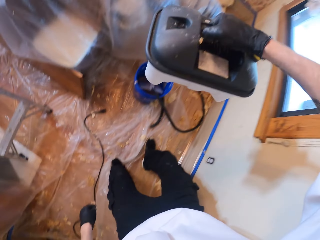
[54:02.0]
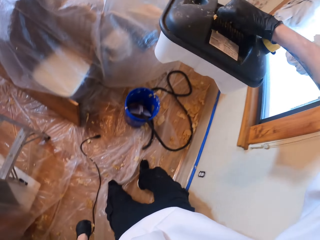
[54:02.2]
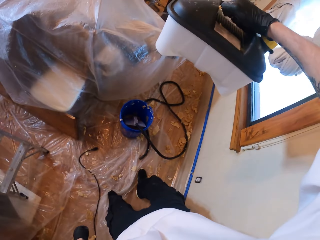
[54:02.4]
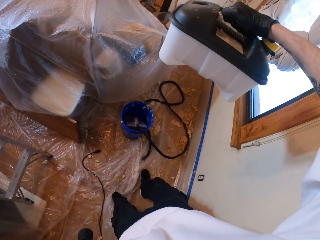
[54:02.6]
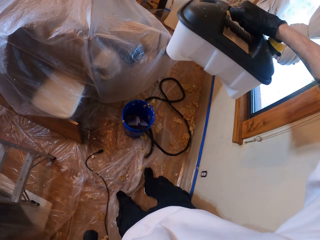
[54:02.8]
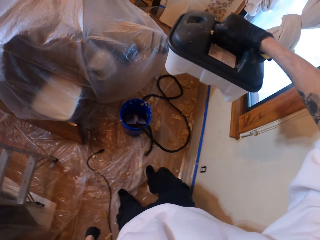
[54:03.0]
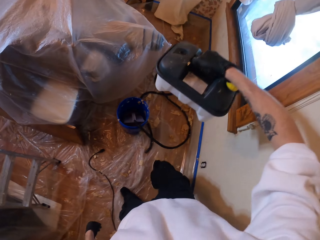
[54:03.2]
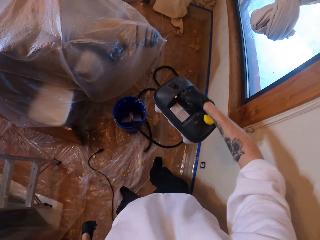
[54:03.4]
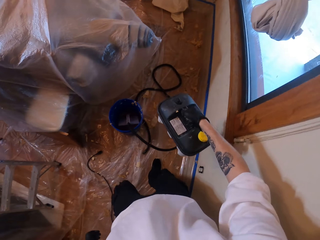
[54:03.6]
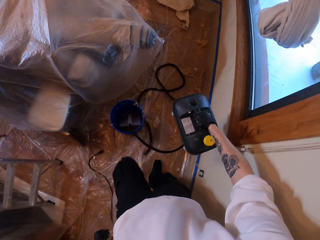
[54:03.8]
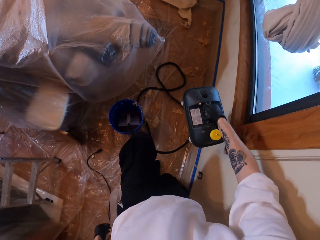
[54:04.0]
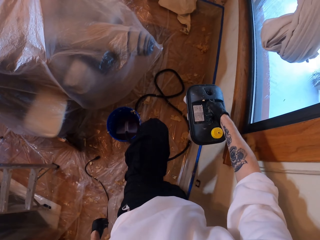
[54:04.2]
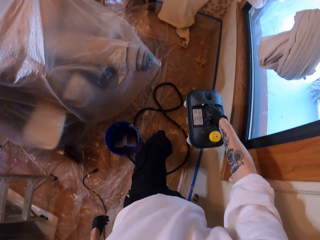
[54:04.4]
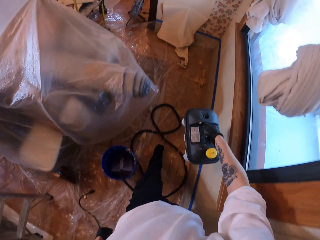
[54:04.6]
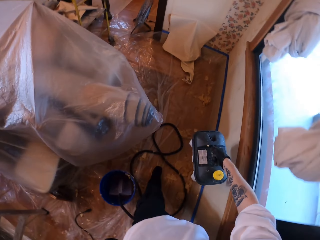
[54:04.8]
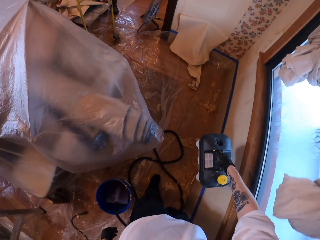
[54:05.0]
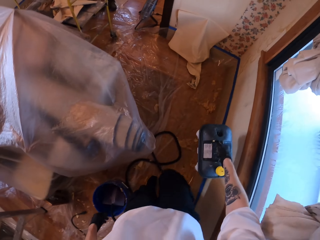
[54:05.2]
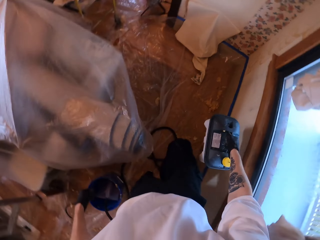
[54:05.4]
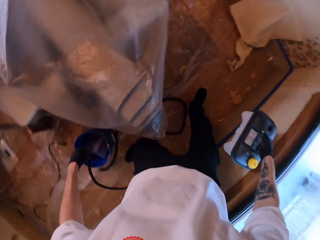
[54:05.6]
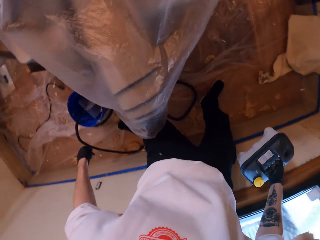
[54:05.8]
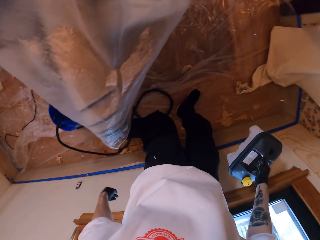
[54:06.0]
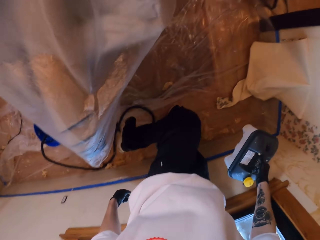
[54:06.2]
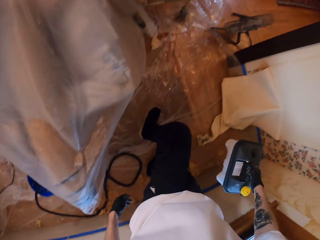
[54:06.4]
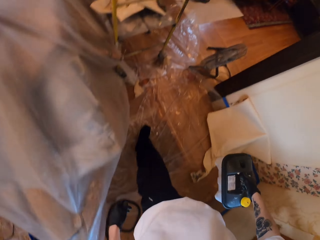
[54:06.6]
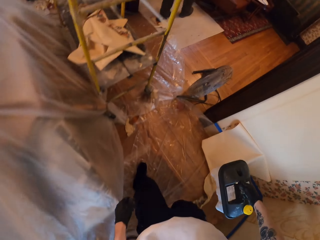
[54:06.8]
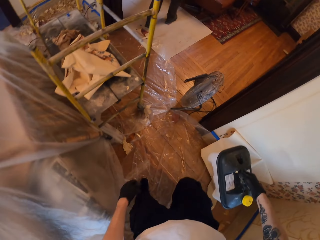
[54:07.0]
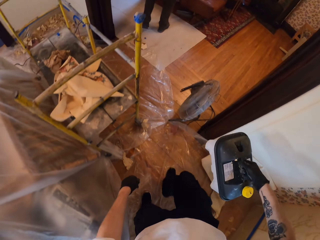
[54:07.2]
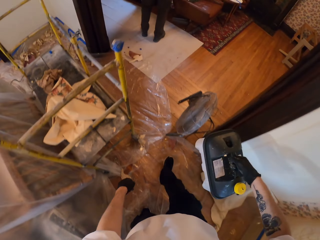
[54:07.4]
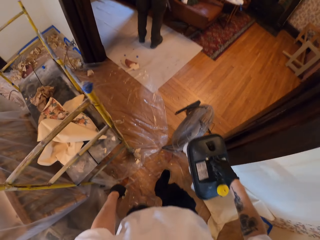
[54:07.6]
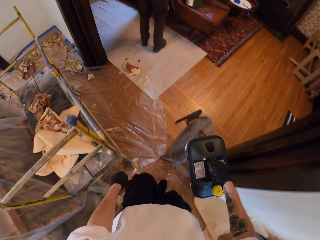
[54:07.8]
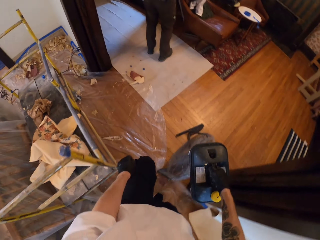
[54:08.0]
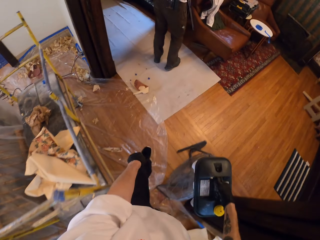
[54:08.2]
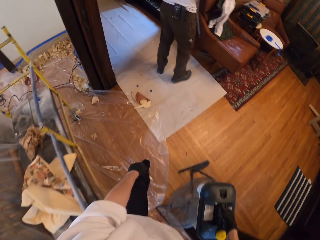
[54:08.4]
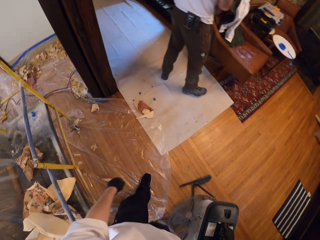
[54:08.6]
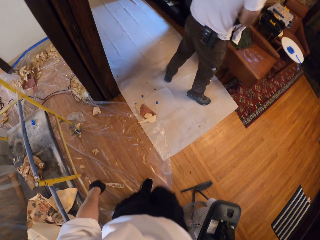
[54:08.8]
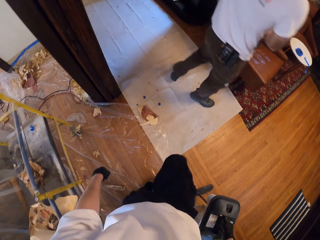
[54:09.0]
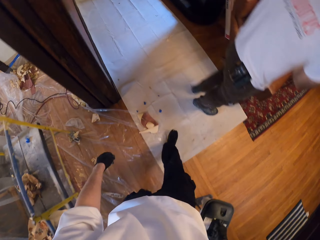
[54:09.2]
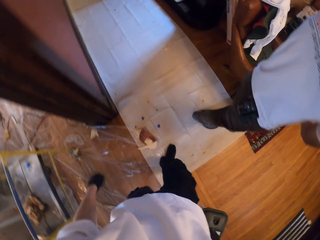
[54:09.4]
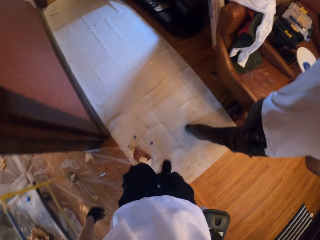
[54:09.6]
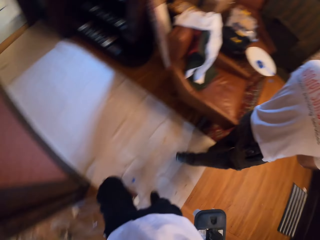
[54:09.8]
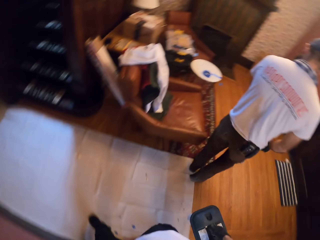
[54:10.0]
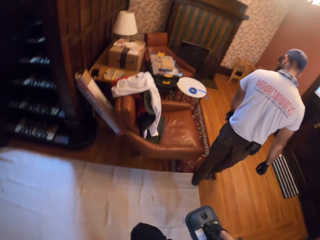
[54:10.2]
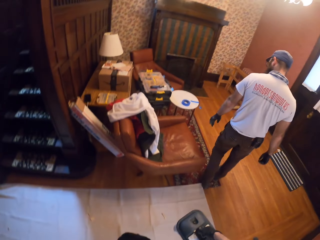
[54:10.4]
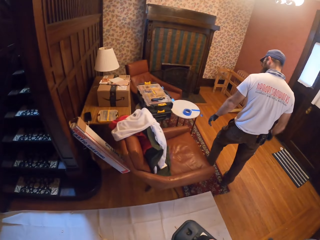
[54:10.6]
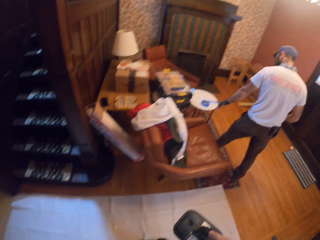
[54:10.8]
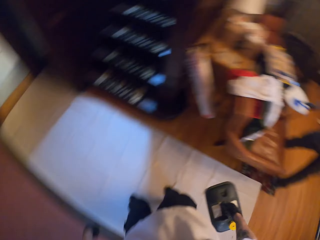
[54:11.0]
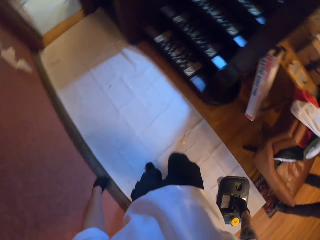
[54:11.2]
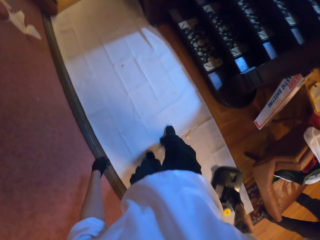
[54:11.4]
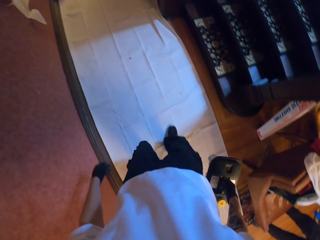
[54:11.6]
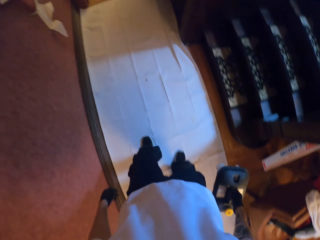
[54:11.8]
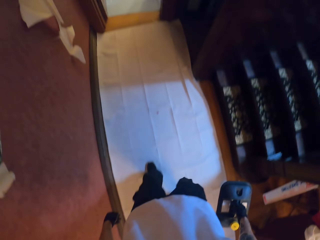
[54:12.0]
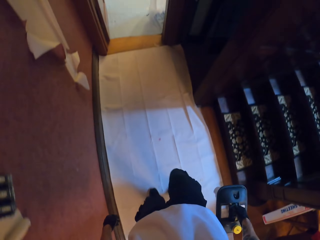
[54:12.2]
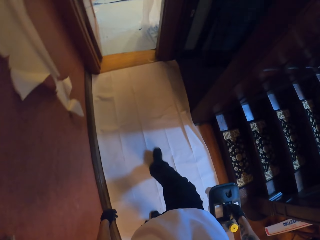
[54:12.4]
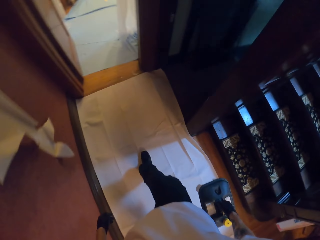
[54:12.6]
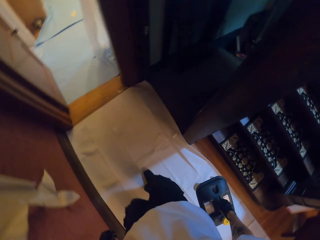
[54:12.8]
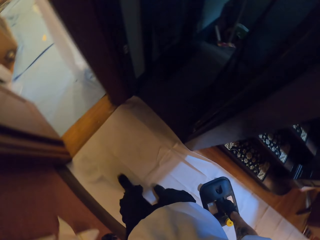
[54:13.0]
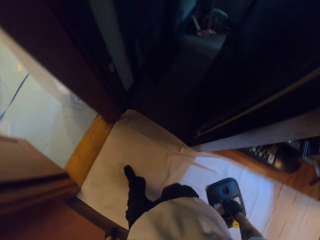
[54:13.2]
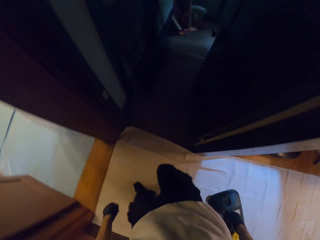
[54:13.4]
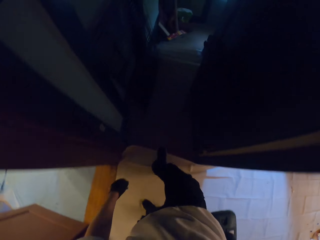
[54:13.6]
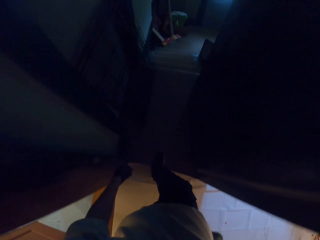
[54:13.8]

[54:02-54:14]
The camera wearer holds the machine. They carry the electric roller machine. Someone moves to the other side of the room. The person moves towards the table.

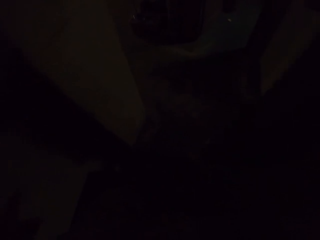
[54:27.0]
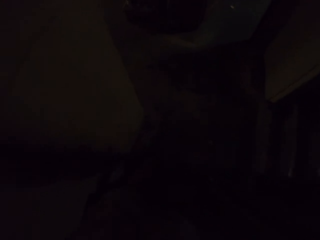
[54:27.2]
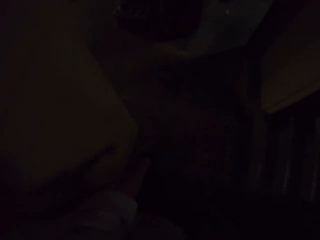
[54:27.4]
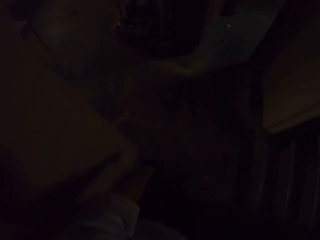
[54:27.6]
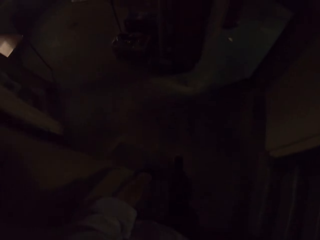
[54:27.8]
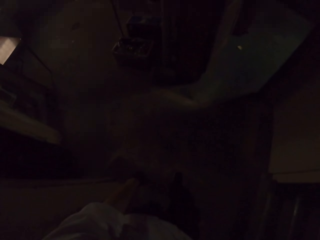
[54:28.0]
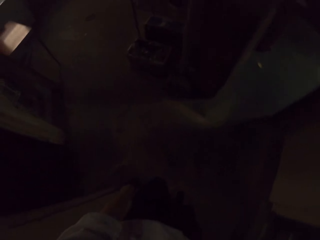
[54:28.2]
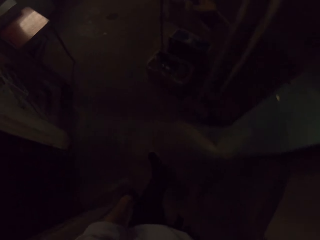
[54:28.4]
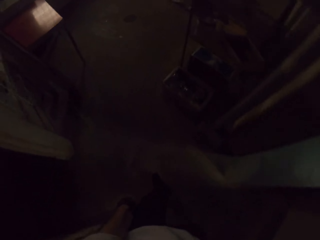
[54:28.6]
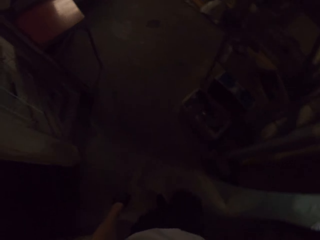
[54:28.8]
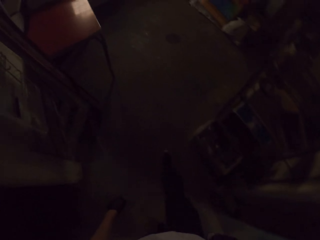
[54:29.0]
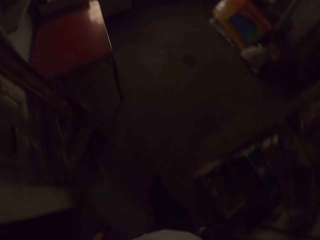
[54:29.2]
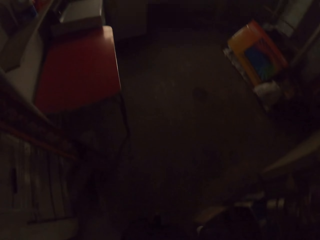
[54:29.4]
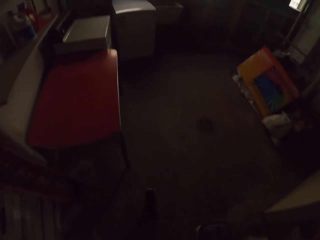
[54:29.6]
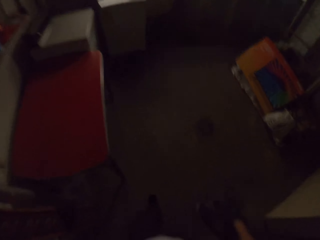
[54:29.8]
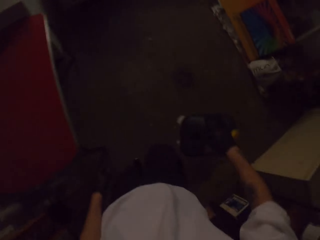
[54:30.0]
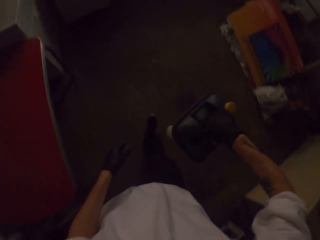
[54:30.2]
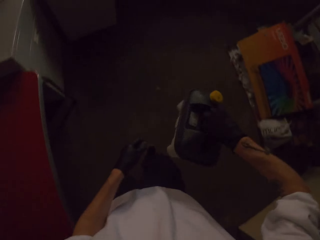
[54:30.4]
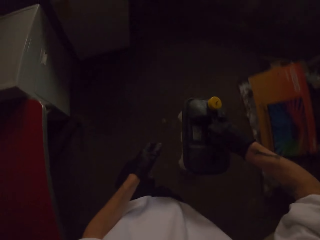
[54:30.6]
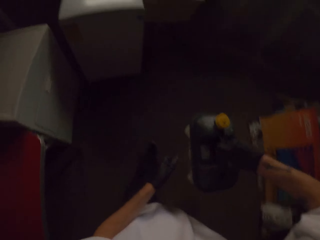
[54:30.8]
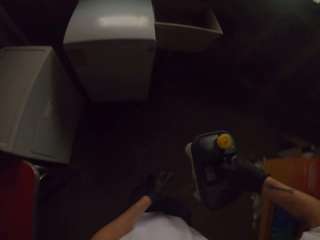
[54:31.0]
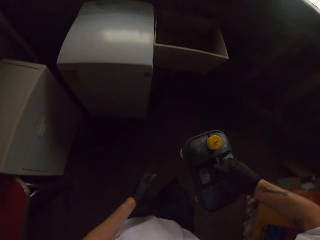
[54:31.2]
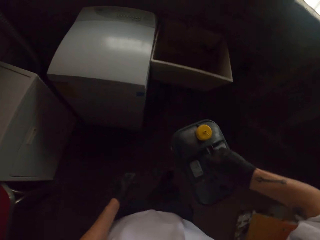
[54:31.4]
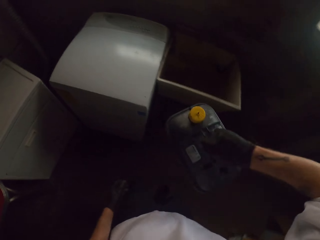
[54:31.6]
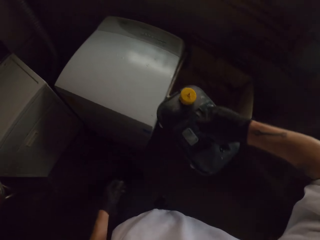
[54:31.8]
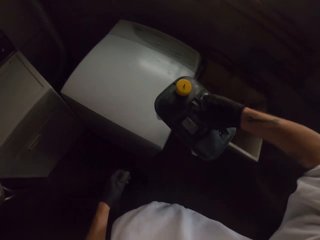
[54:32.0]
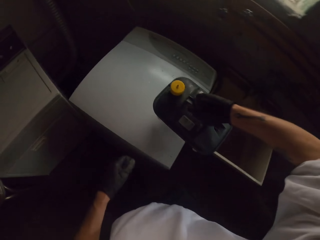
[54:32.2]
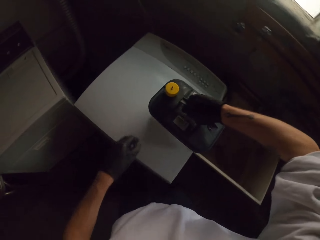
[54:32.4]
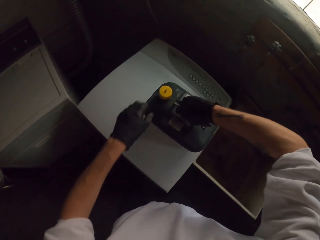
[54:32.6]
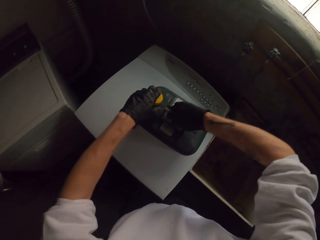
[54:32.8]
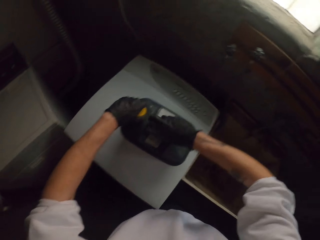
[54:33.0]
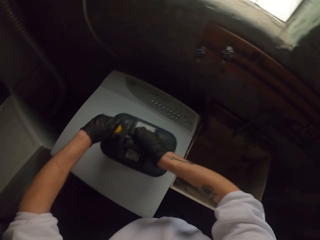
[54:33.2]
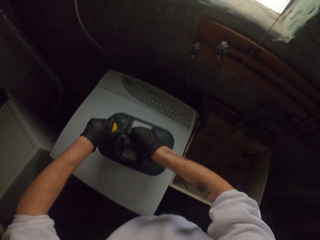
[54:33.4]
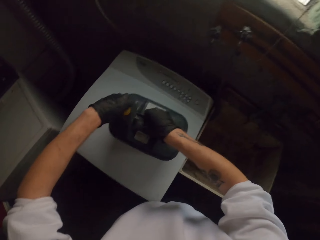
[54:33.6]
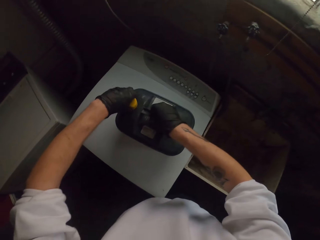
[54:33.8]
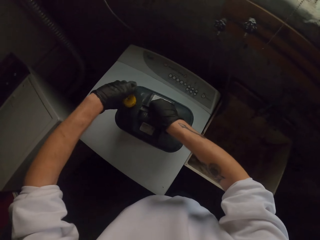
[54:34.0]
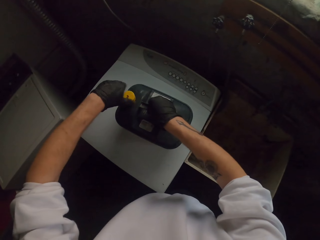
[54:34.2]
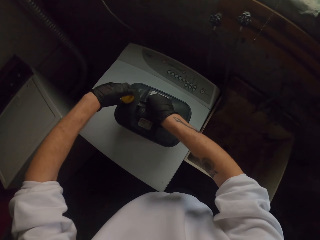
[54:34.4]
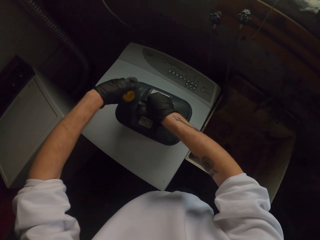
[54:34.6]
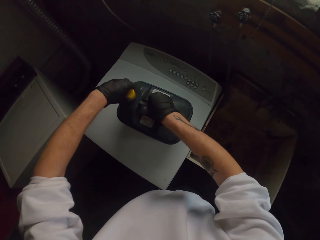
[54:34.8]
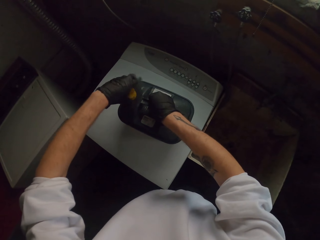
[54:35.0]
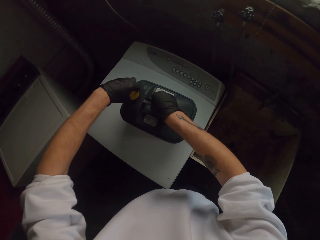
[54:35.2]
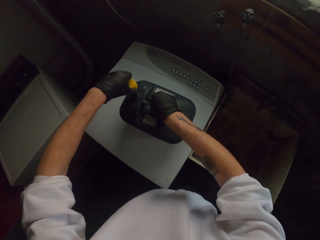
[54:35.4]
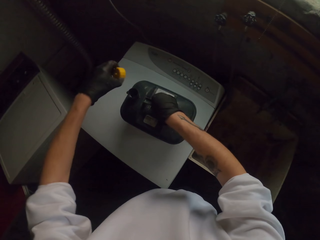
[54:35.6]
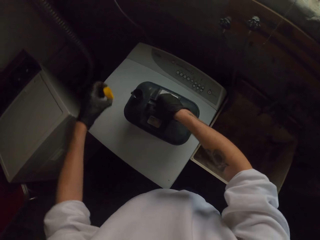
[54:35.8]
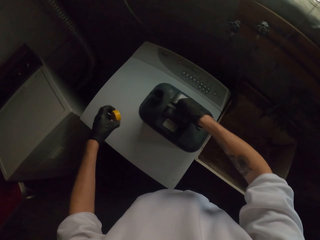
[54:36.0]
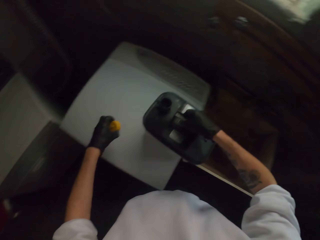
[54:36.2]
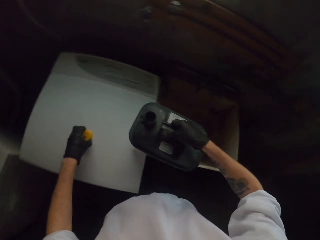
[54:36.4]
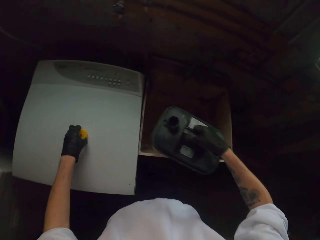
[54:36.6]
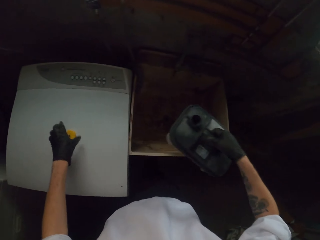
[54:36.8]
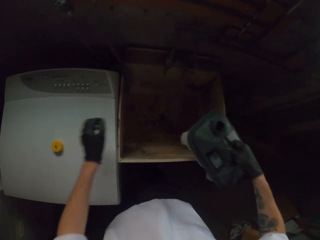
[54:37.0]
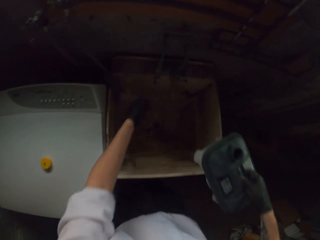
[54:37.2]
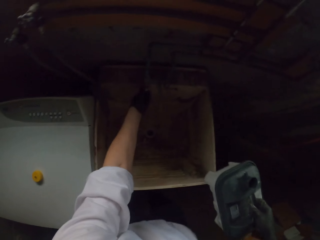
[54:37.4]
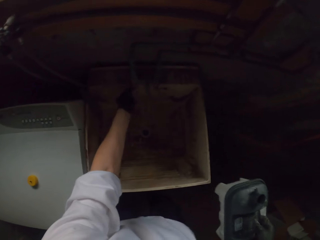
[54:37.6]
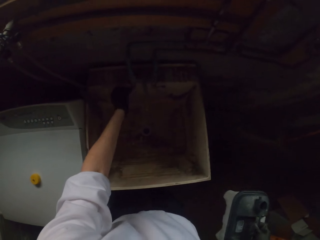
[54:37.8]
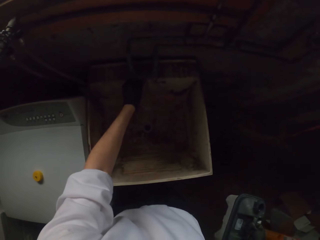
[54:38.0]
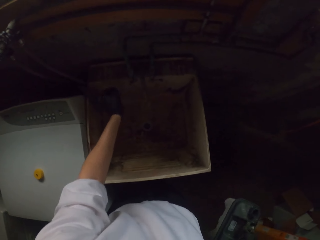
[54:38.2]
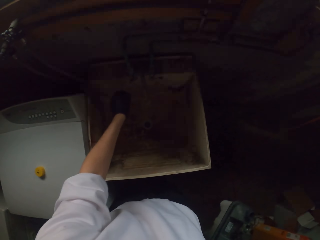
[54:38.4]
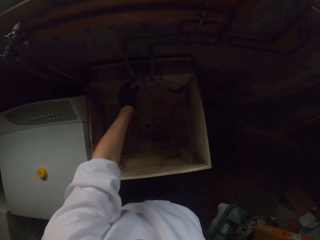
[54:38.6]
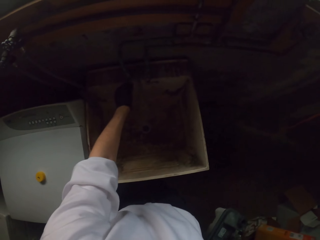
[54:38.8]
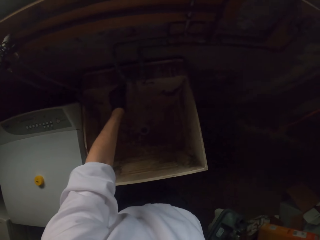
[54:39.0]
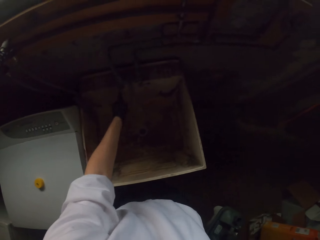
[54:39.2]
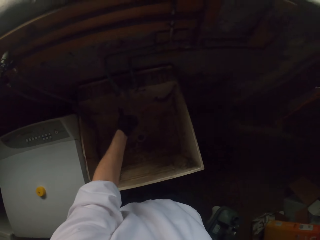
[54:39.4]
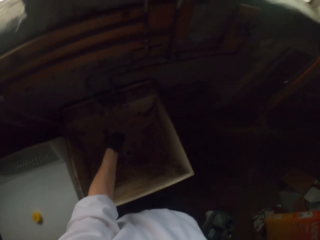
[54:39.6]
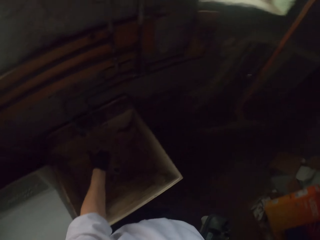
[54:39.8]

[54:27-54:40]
The camera wearer walks into a room. They place the fuel tank or jerrycan on a table. They open the tank. They carry the jerrycan. They touch something on a carton.
